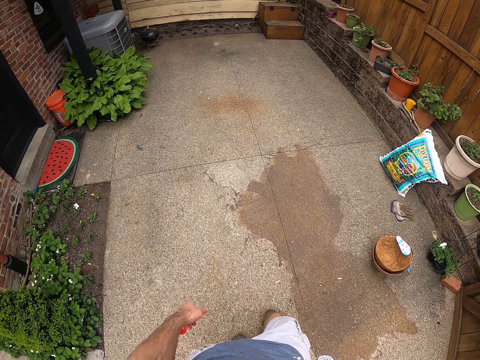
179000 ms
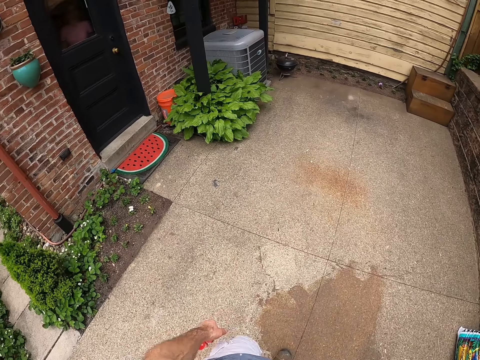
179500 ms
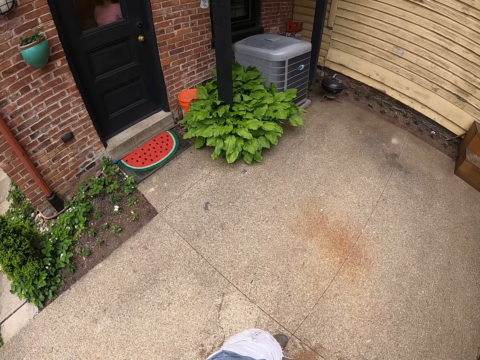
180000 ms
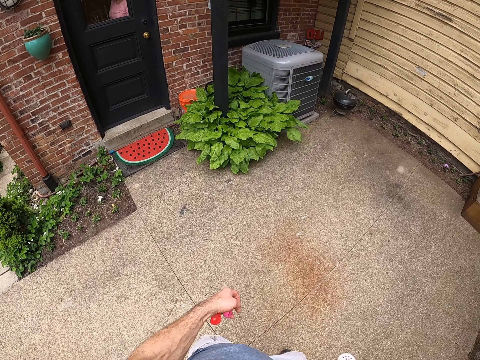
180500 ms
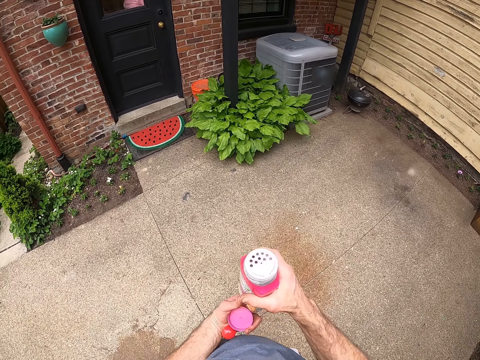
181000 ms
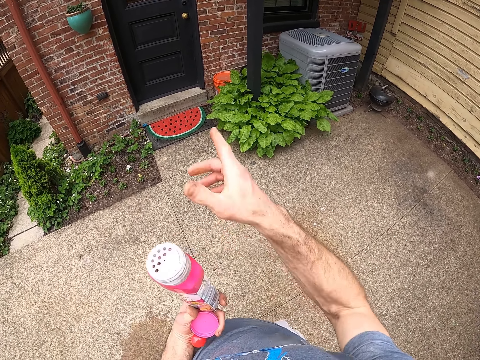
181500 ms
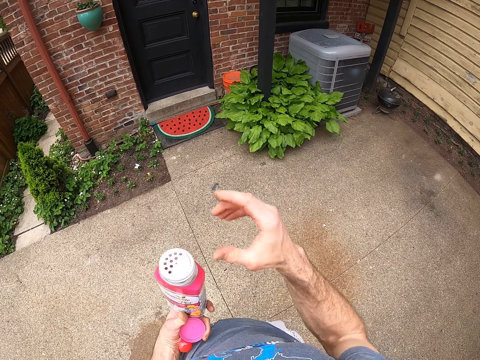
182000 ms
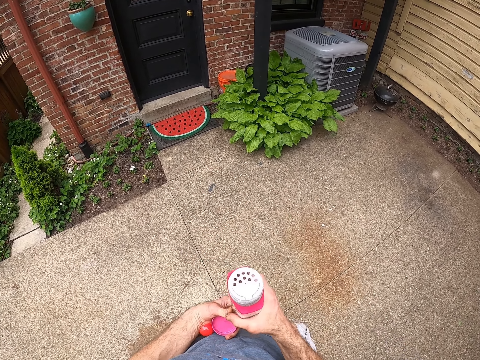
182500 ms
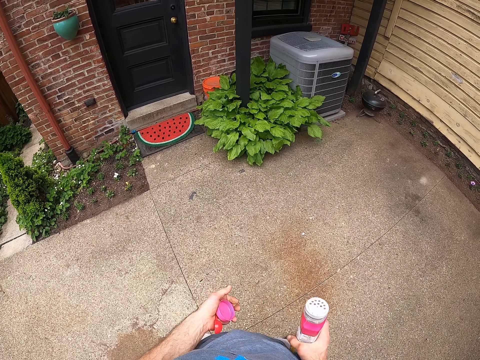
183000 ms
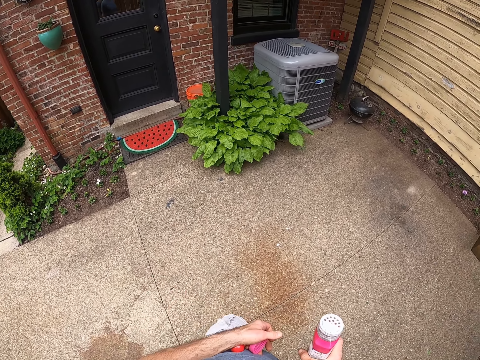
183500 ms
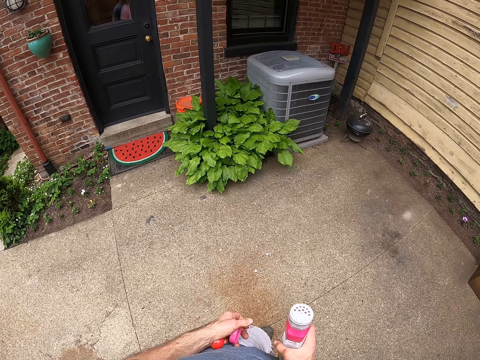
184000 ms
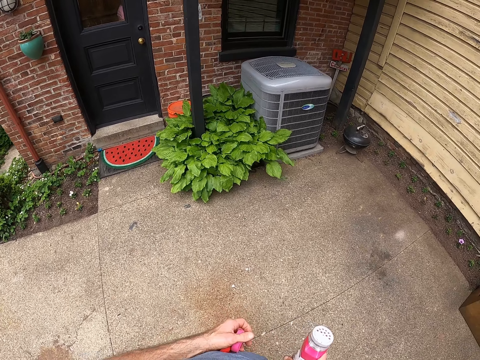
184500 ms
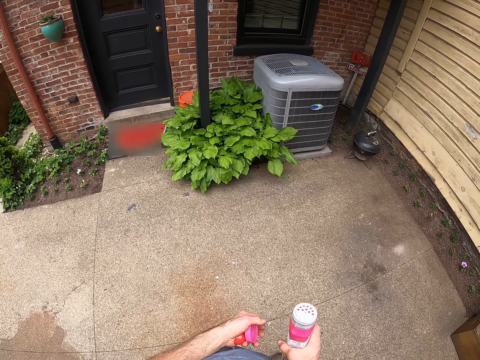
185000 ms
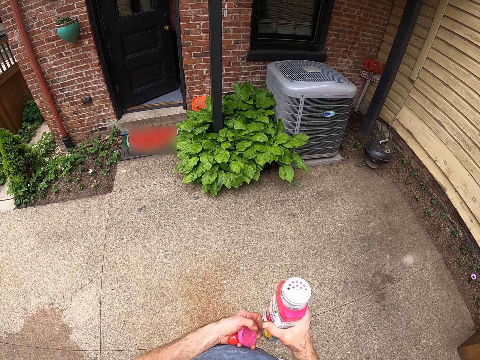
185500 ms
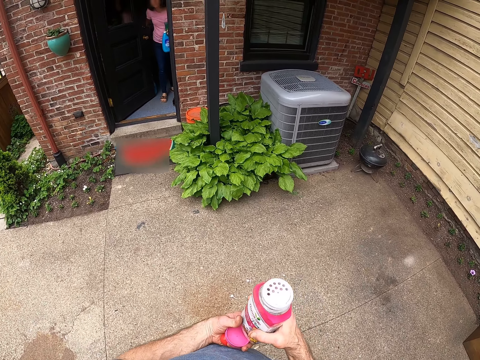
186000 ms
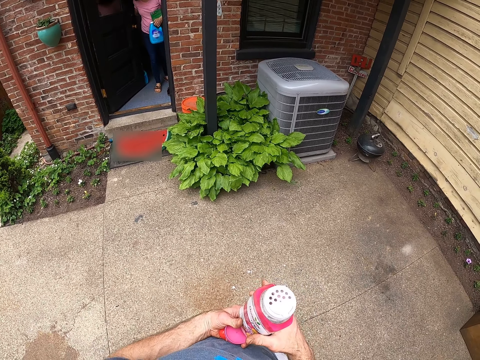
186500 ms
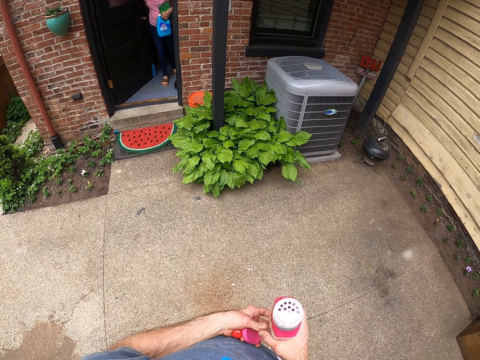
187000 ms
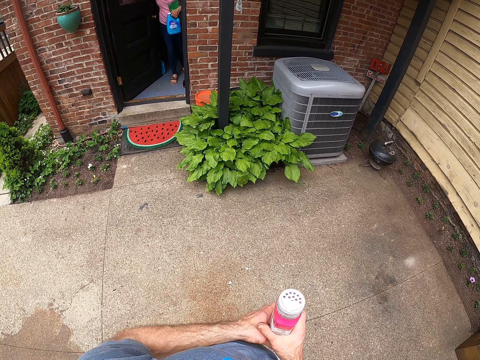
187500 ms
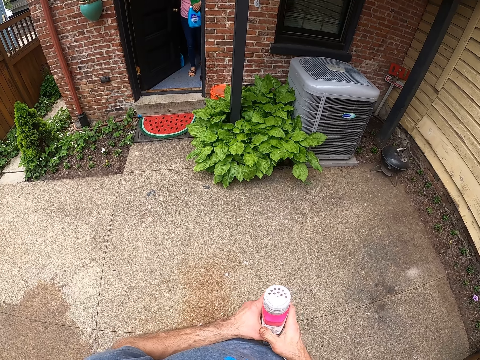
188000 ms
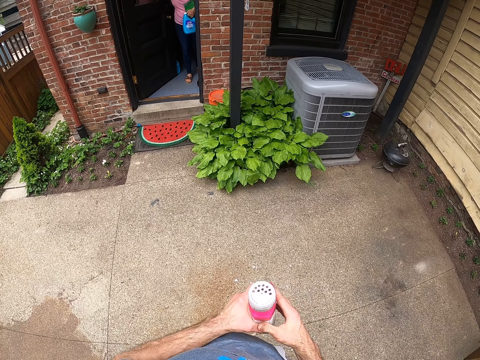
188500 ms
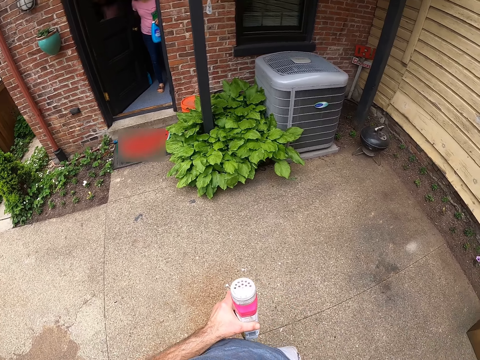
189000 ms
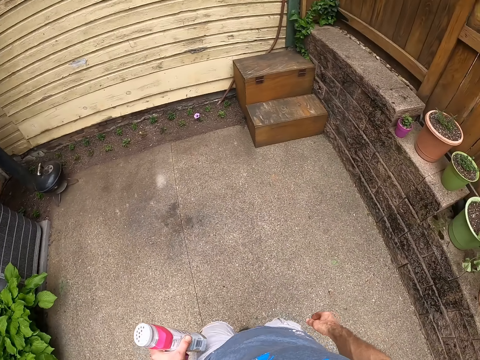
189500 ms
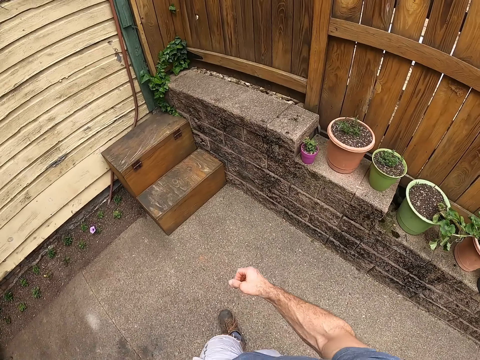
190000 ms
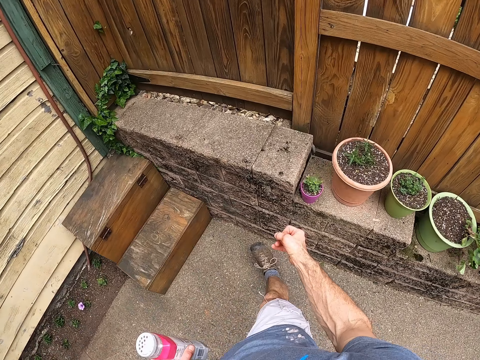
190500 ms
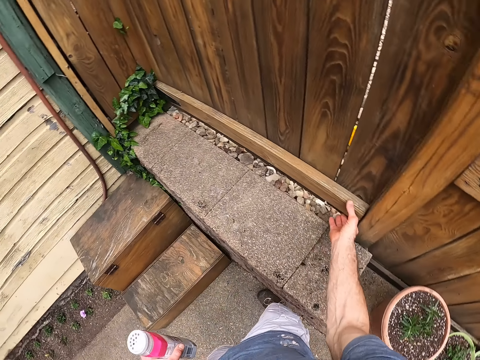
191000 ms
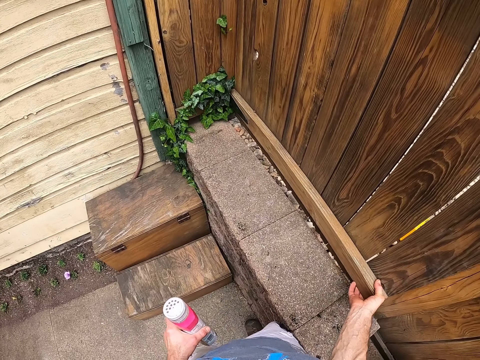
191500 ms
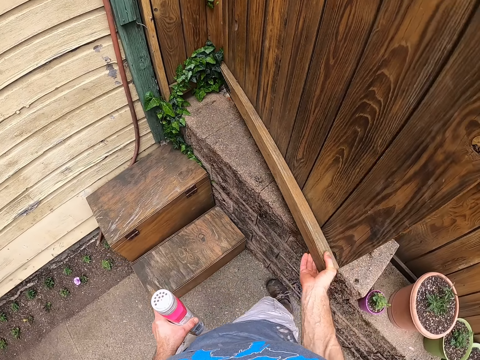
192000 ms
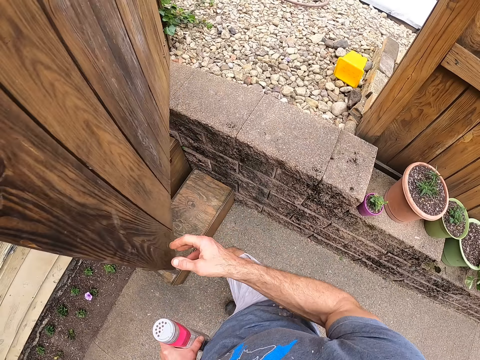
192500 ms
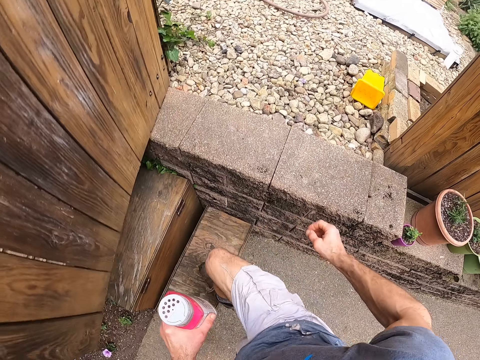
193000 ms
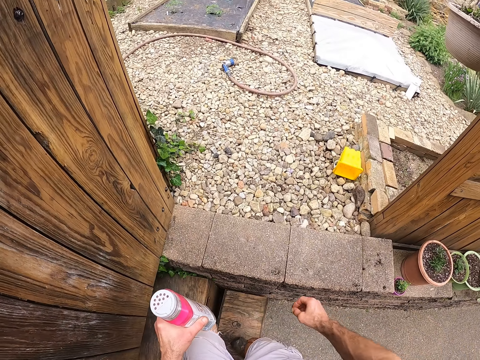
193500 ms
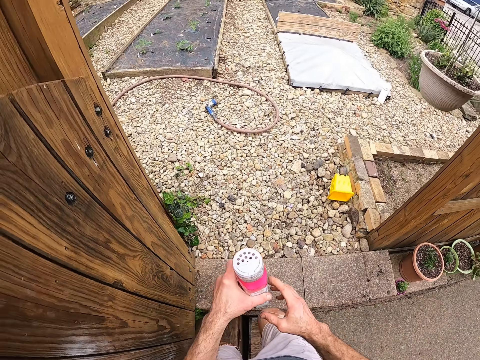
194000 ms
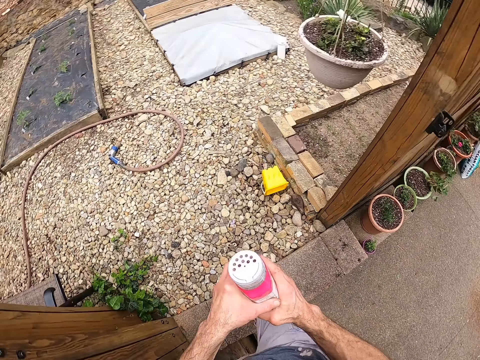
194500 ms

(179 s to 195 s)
The camera wearer makes a hand gesture. They converse with a woman. The camera wearer opens a wooden fence in the nursery house. They climb stairs to the fence area.

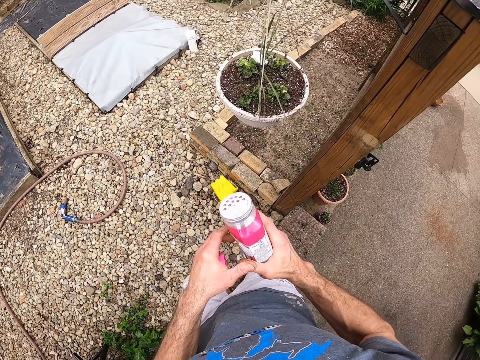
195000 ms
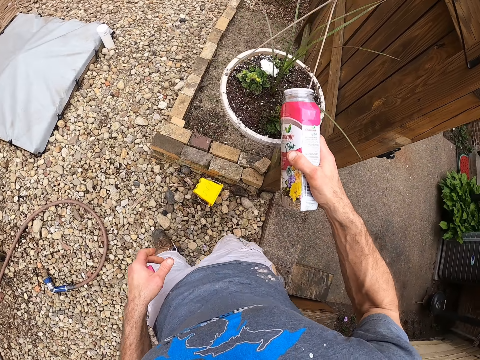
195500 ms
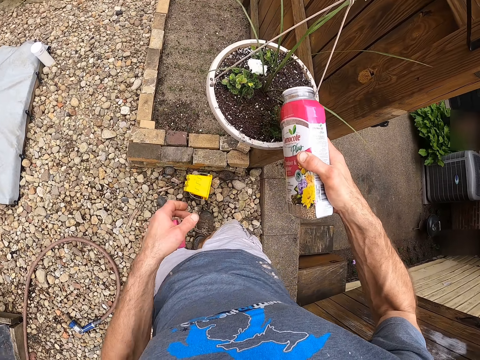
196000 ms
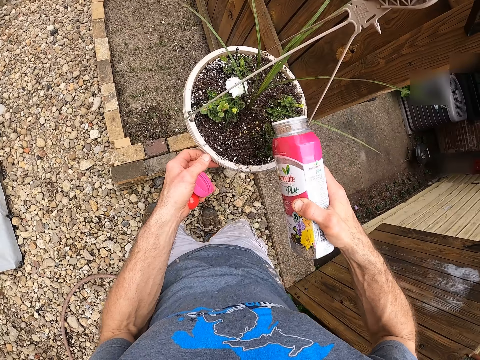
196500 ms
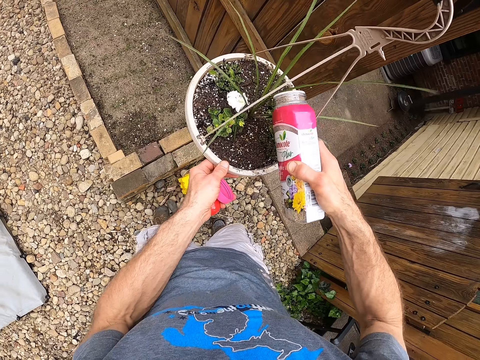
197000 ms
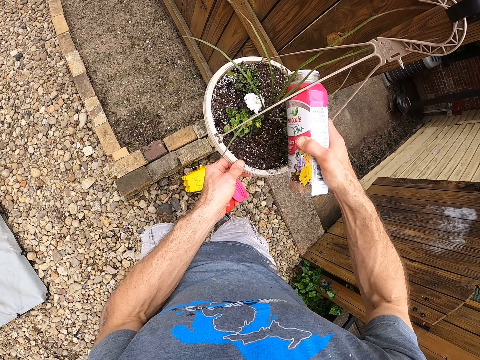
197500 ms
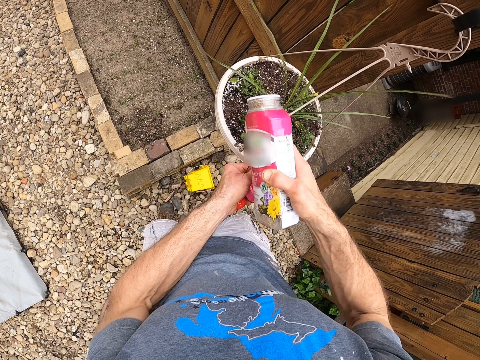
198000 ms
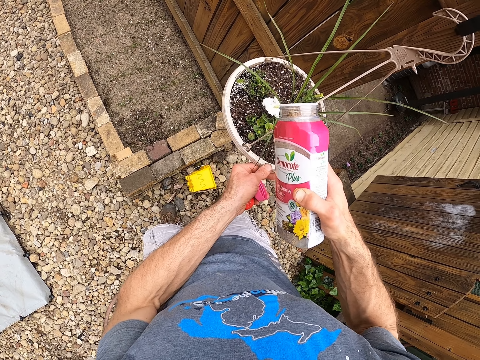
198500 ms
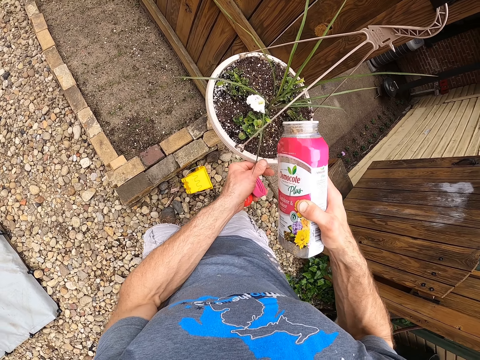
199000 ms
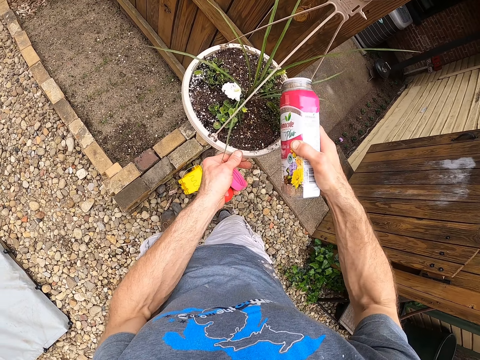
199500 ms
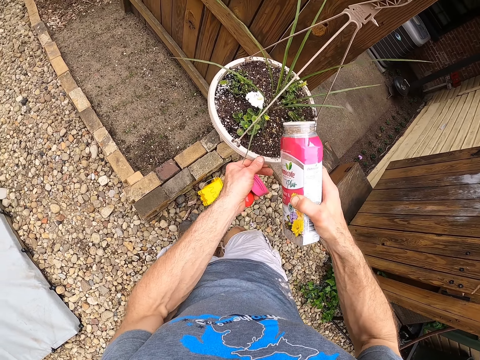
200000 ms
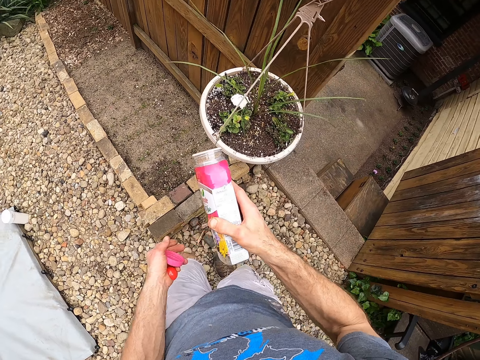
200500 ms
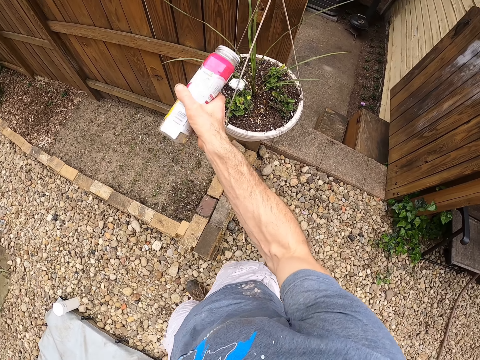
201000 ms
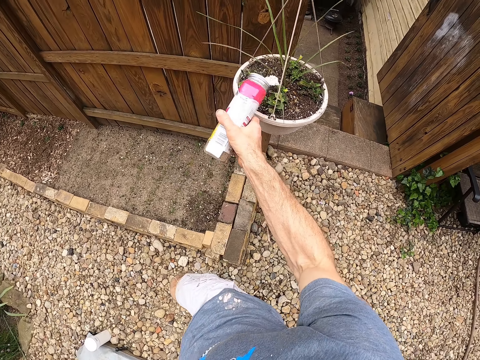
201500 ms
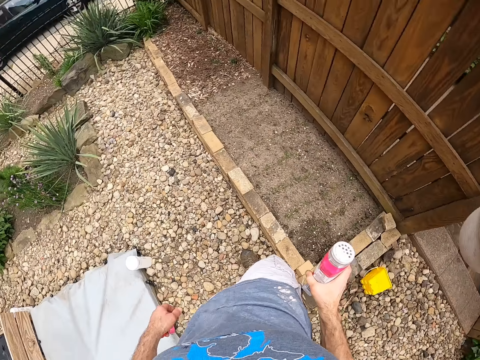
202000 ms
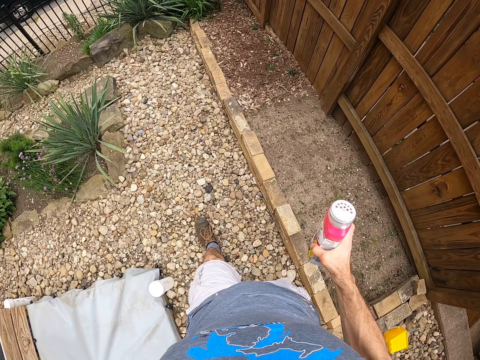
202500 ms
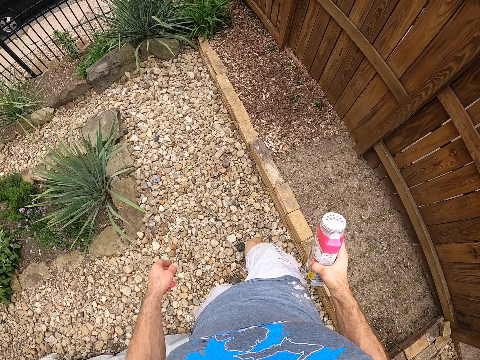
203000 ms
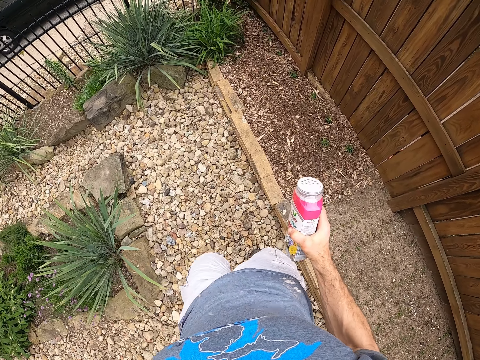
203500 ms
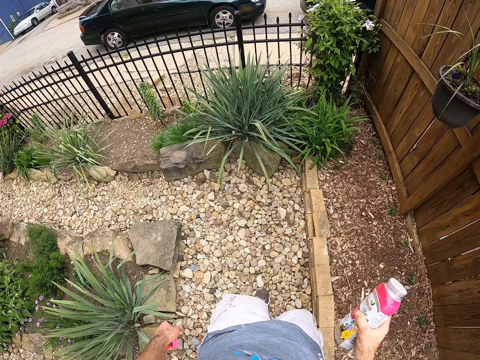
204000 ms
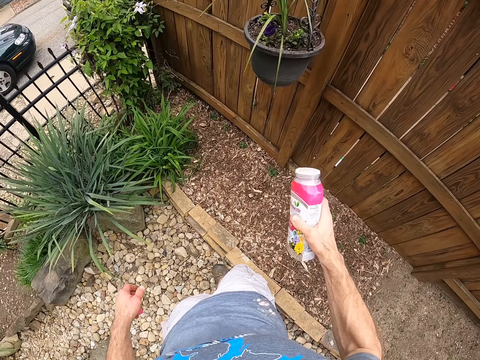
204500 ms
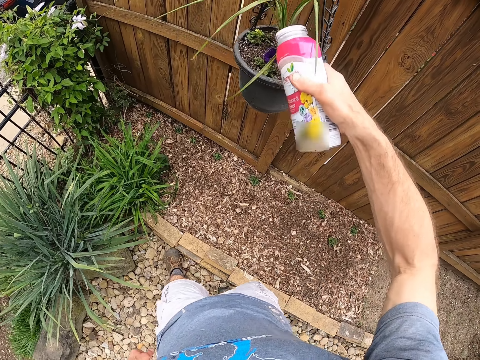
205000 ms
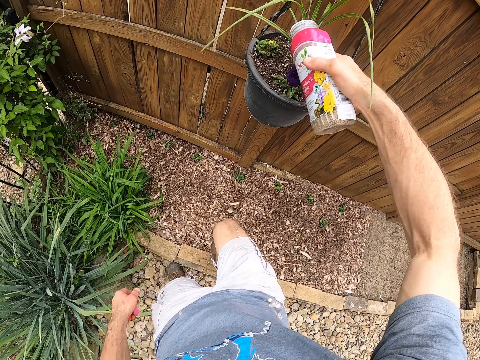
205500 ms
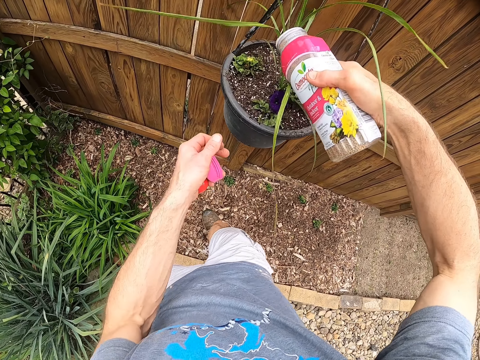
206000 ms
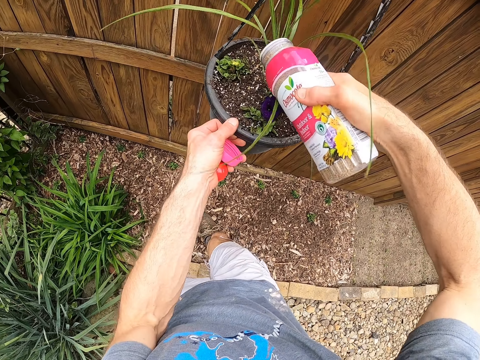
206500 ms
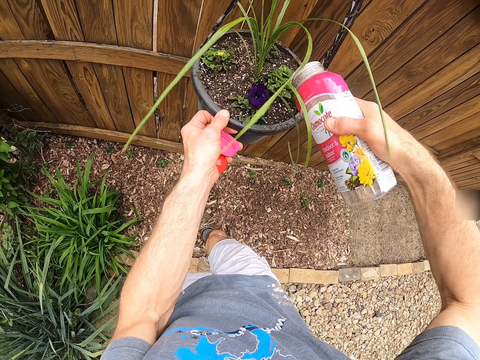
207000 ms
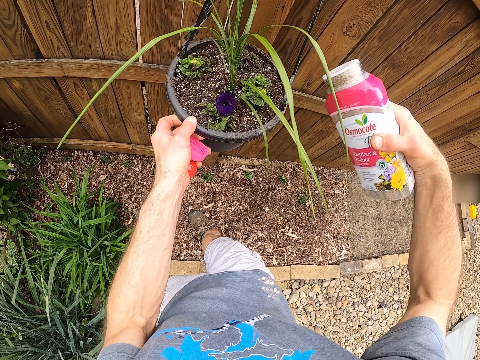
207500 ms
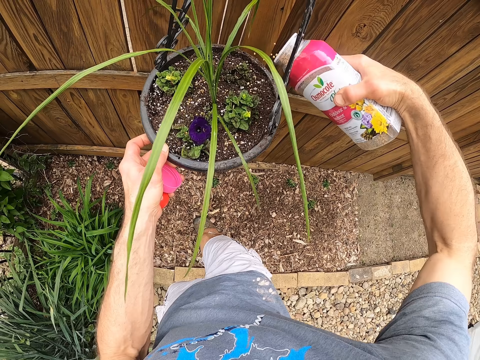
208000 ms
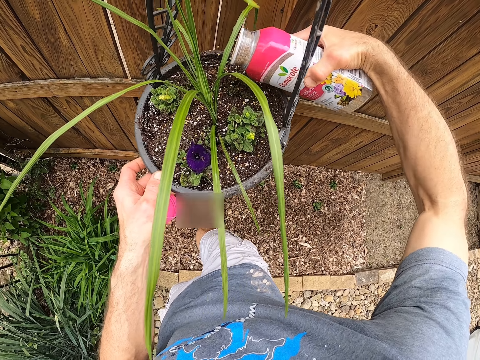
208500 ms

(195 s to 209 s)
The camera wearer sprinkles the fertilizer on the plants in a hanging pot. They walk to another hanging pot. They walk around the backyard. They sprinkle the fertilizer on the plants in the hanging pot.
